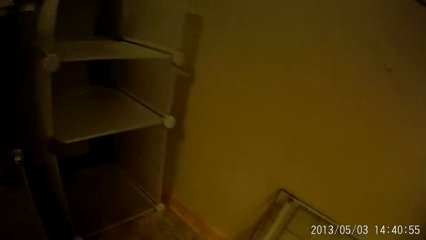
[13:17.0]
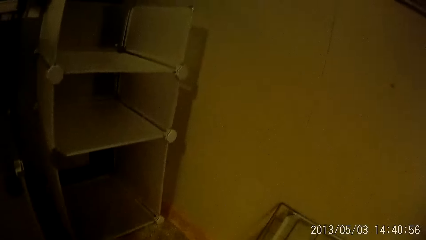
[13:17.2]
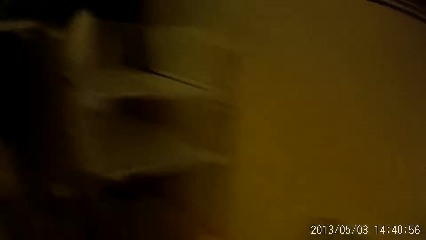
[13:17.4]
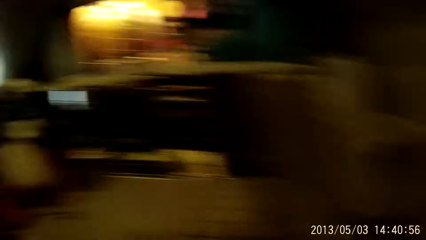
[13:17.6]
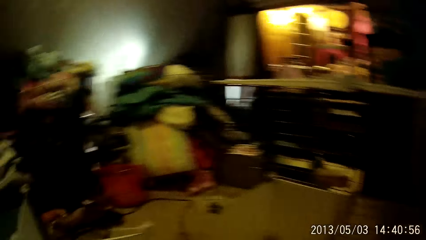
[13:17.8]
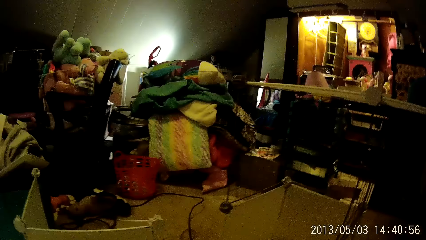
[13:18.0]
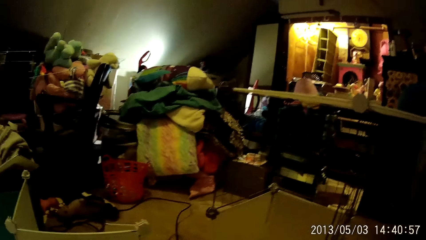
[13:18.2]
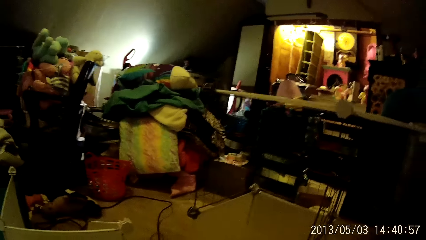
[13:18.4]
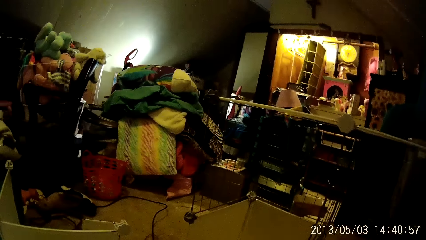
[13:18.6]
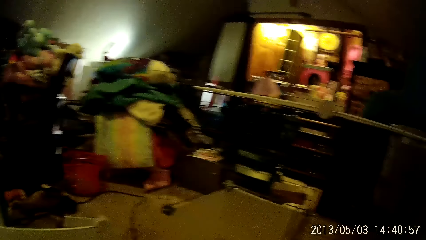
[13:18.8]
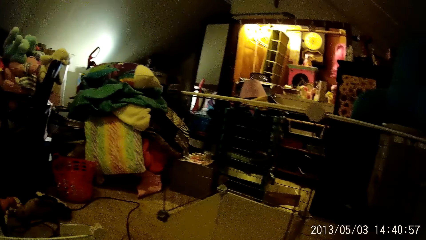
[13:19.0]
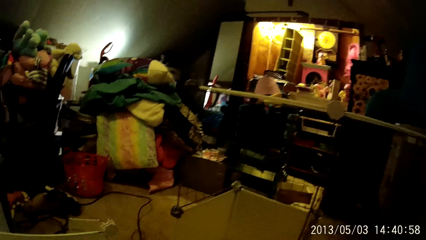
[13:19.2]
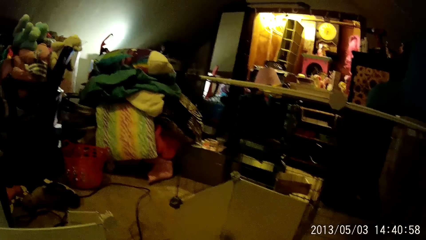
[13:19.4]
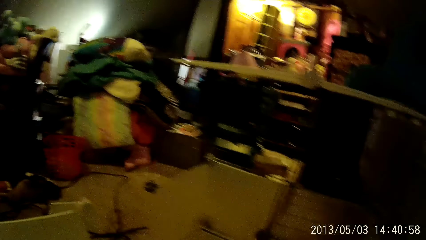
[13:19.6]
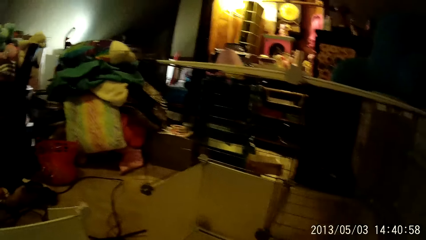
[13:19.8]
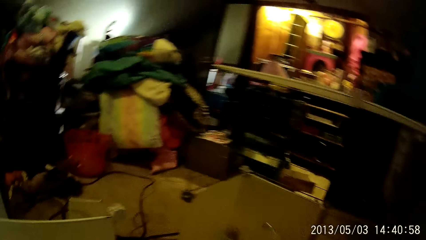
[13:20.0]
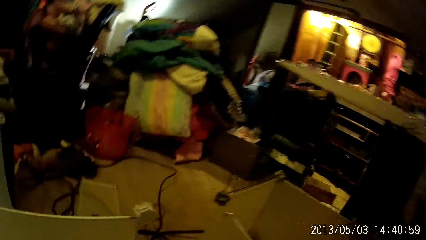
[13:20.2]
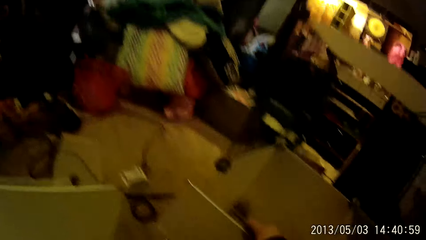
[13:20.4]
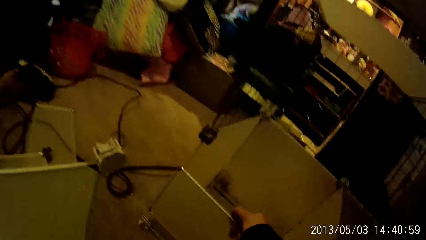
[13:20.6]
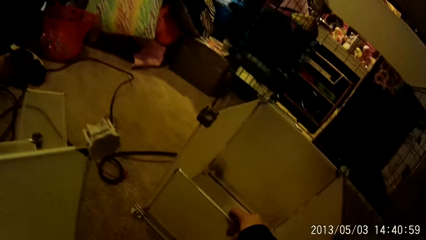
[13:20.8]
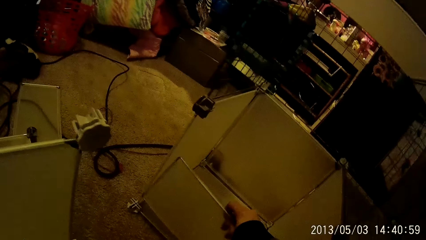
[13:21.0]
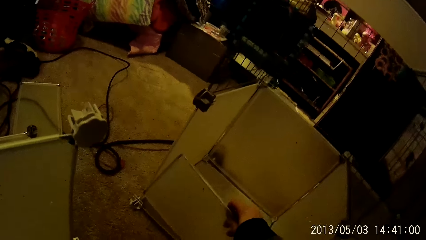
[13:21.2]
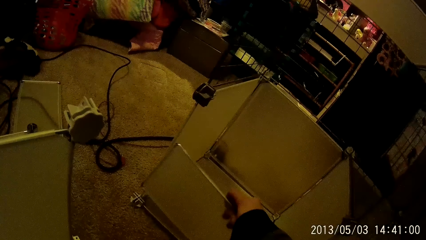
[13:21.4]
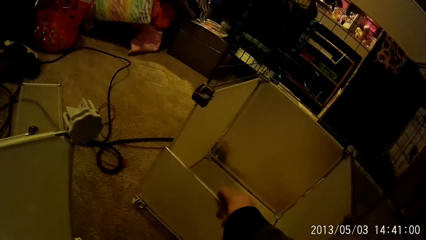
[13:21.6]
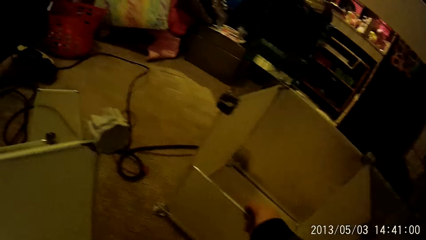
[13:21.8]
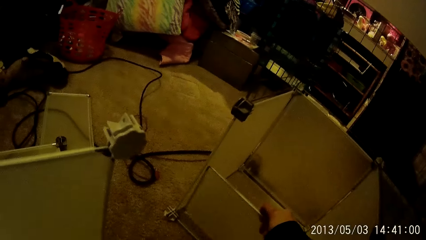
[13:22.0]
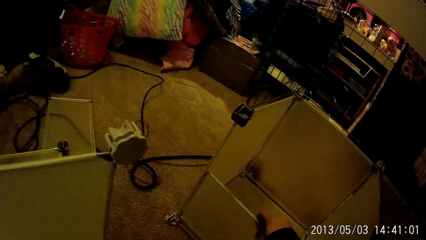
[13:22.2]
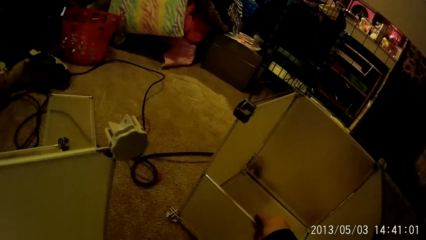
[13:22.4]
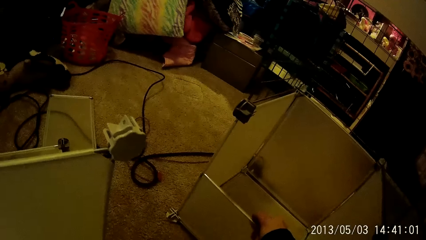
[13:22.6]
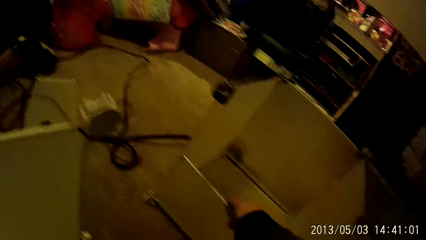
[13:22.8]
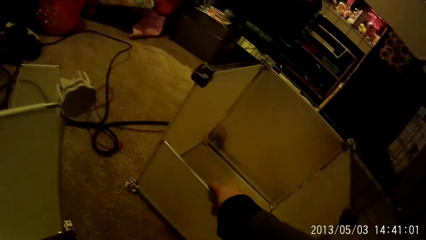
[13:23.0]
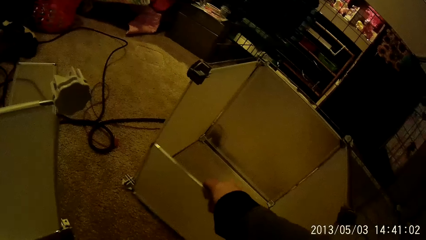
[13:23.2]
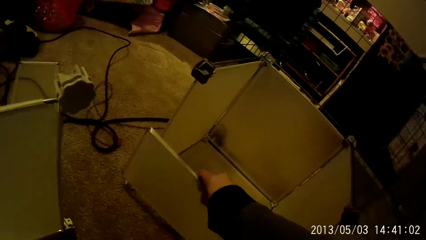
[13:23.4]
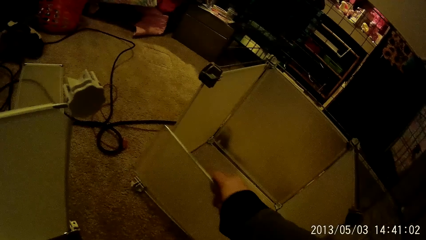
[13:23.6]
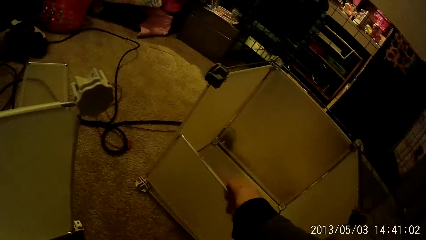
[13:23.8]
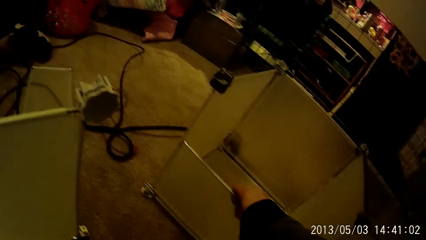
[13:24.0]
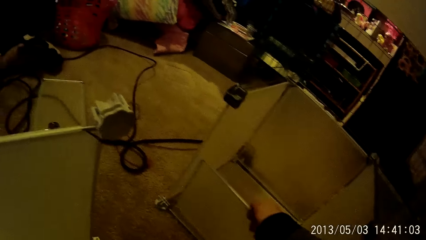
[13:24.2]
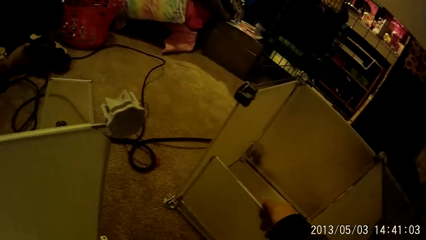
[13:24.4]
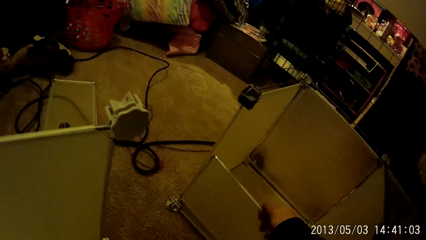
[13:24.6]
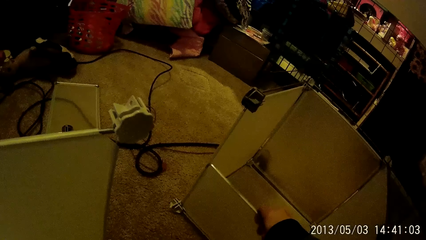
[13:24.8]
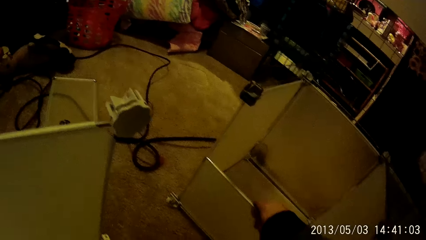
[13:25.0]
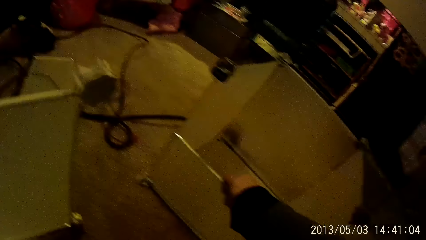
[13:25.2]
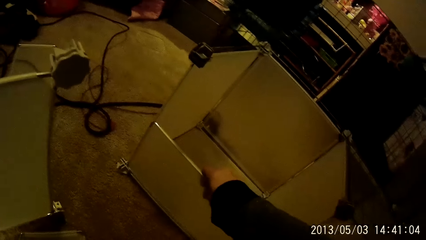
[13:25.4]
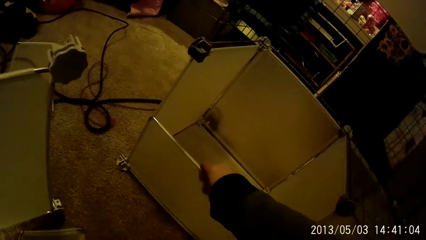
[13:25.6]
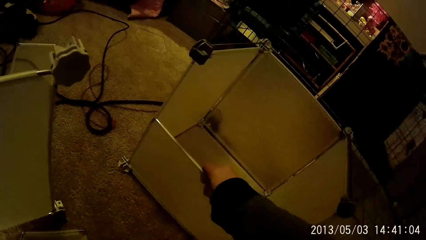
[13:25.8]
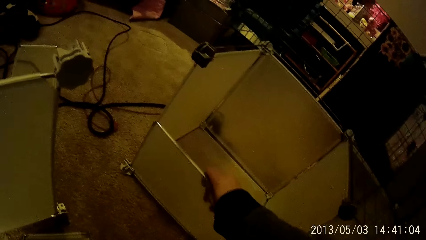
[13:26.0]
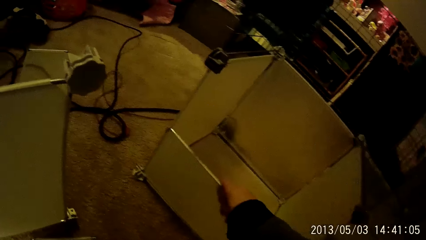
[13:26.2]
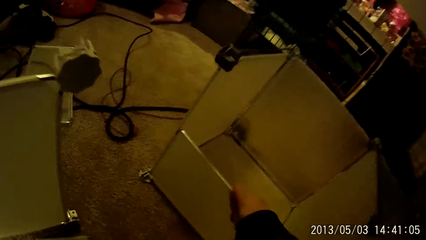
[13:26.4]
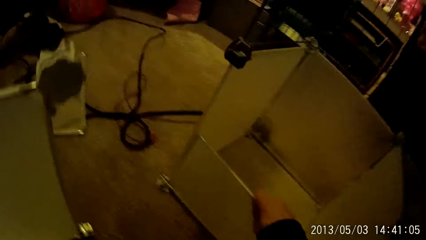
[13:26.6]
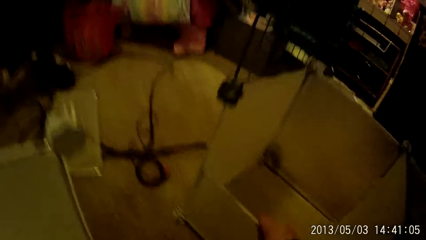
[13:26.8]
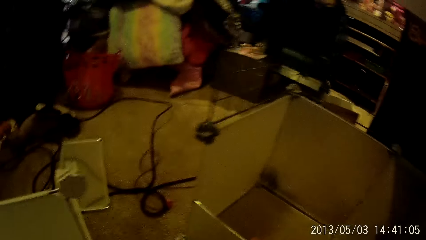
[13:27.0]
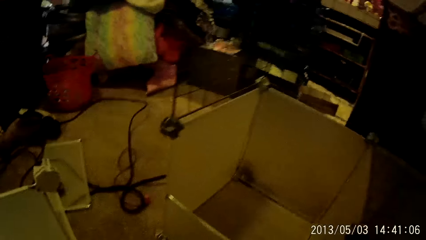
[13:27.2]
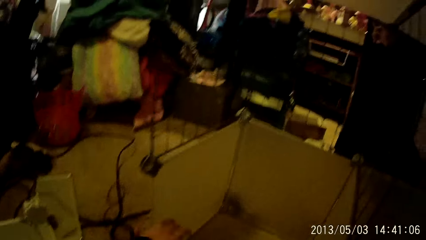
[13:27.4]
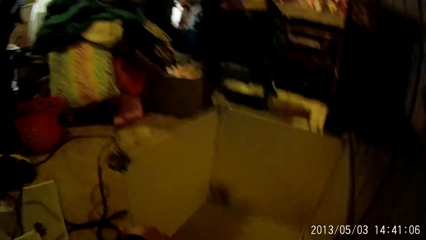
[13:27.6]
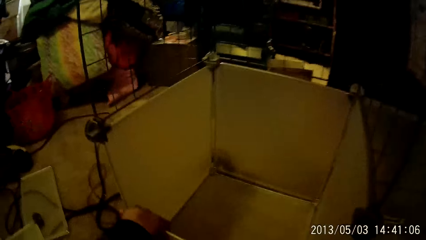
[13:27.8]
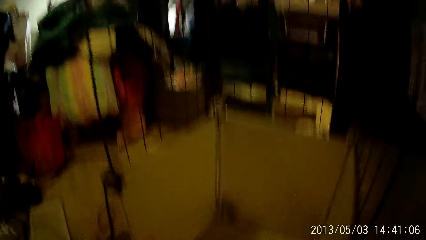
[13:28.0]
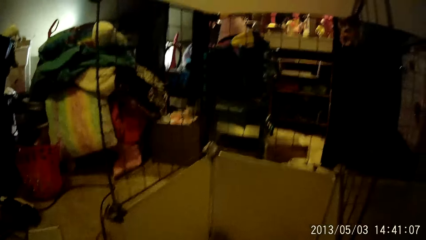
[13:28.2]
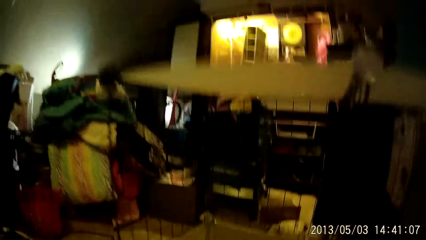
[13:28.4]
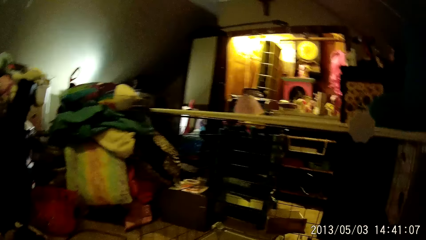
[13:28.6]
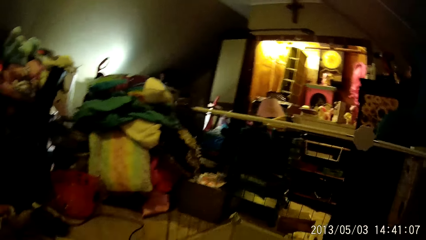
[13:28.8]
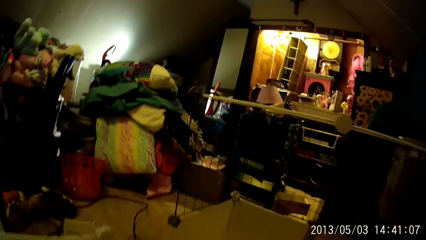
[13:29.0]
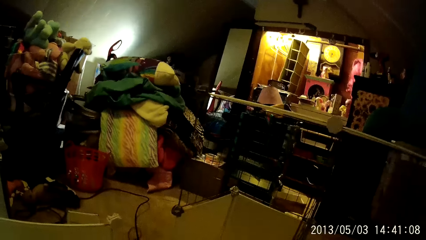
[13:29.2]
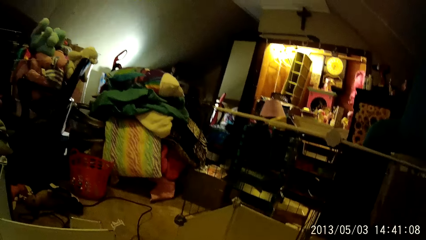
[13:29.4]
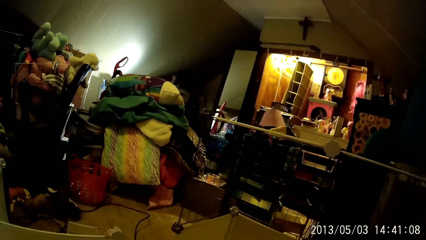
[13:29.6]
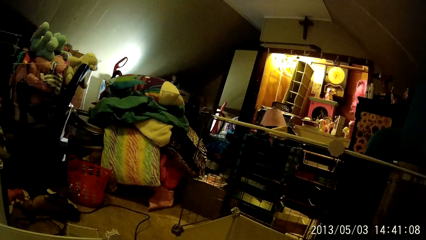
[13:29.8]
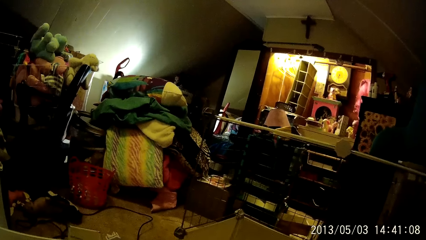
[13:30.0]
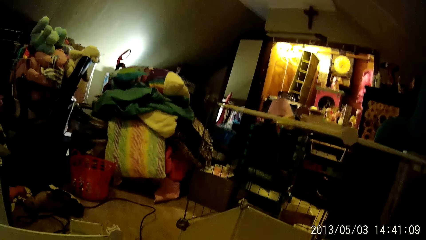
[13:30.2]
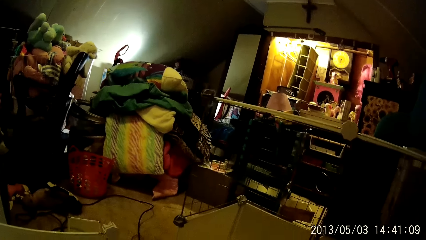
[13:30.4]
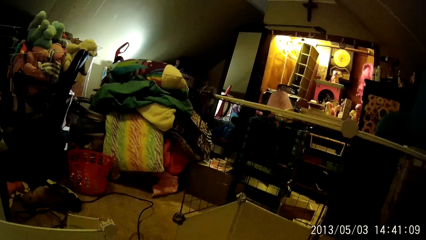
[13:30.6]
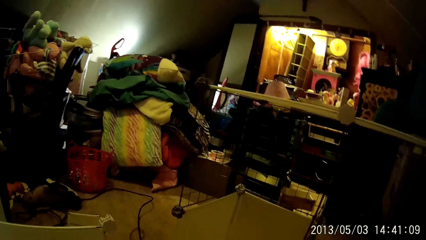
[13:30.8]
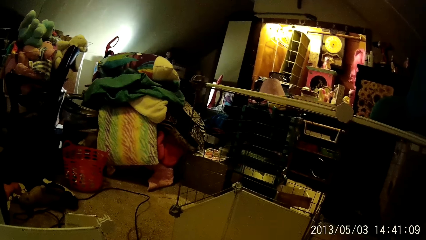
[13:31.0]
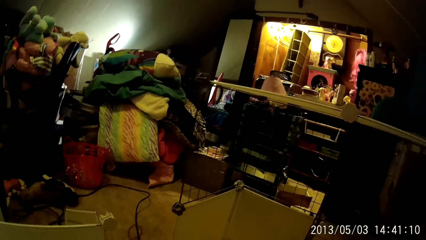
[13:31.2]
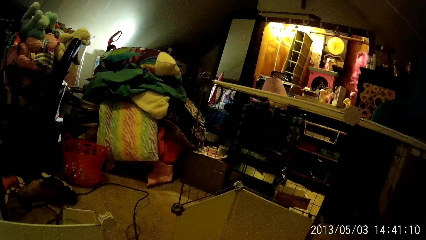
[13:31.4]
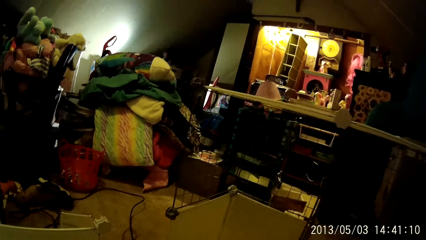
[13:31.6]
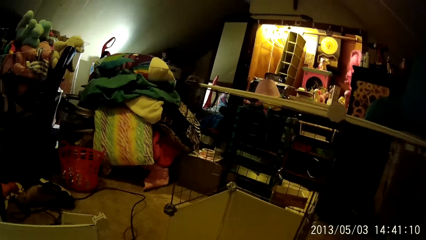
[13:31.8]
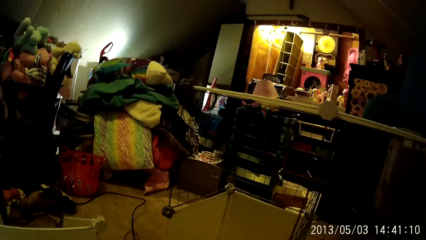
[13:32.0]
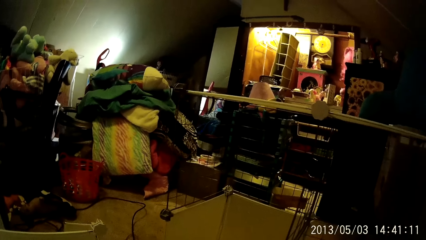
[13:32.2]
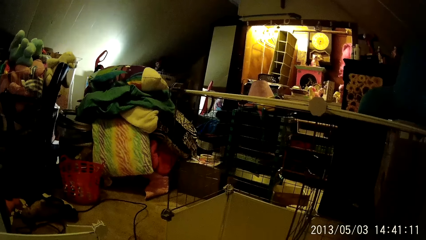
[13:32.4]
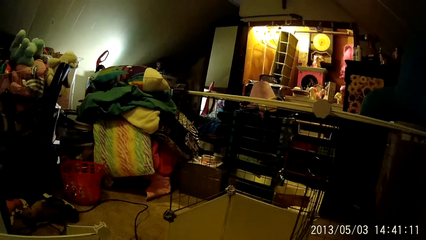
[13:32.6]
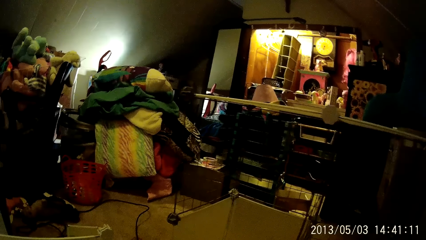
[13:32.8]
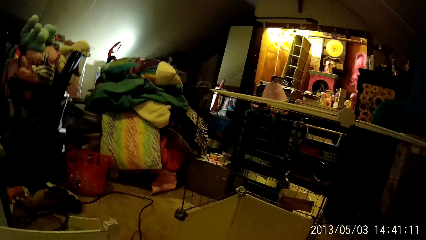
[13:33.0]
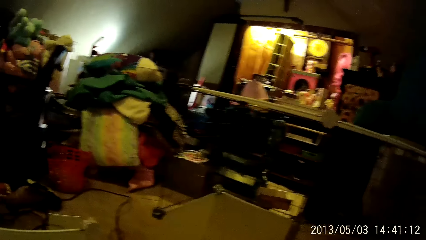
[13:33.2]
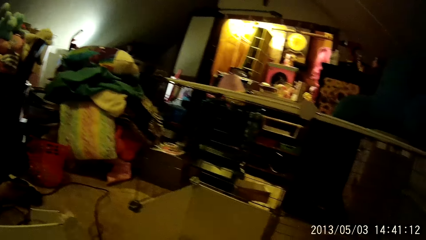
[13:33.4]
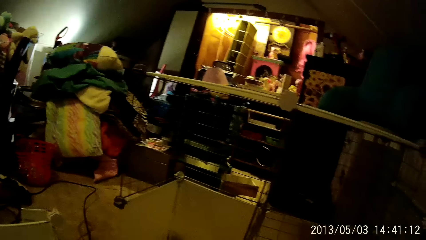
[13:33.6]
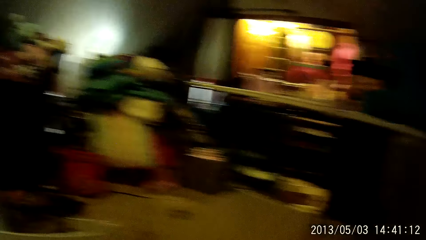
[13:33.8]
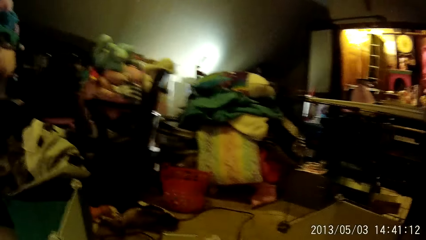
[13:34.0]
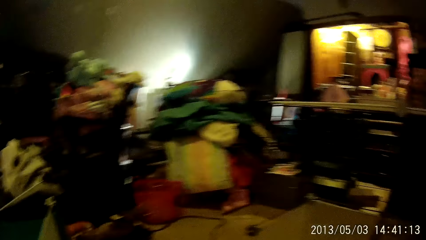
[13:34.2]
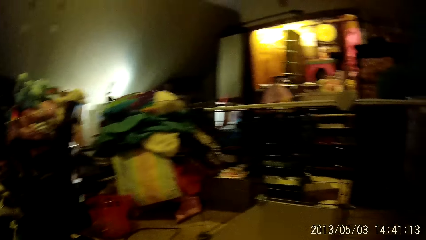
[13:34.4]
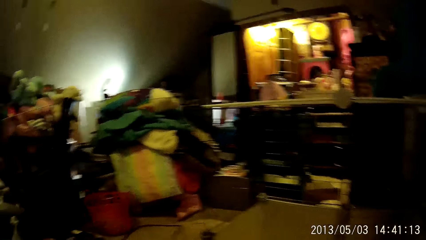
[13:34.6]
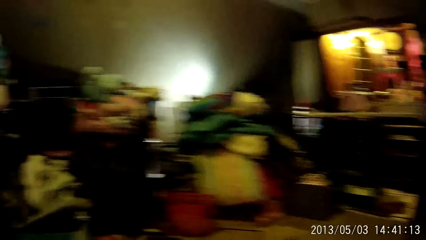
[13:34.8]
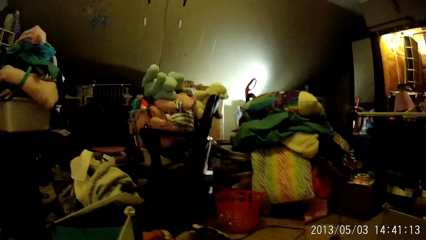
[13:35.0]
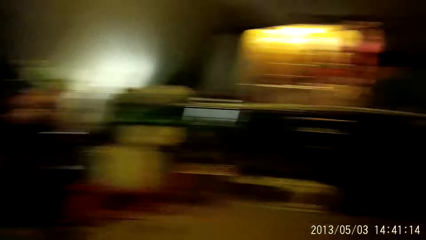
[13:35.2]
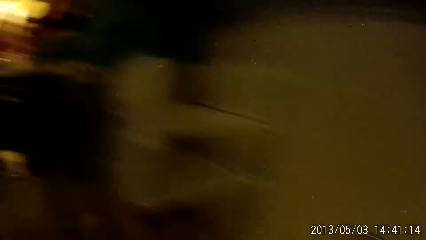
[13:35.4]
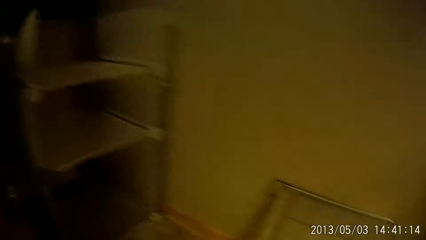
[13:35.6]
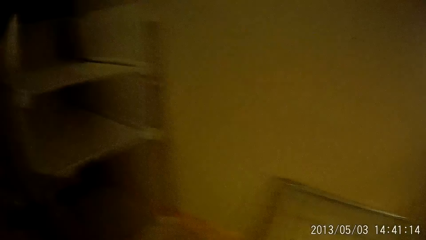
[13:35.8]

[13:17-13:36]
The camera wearer clips another rack with both hands. They look around the room. They fix the board. They look around the room.
